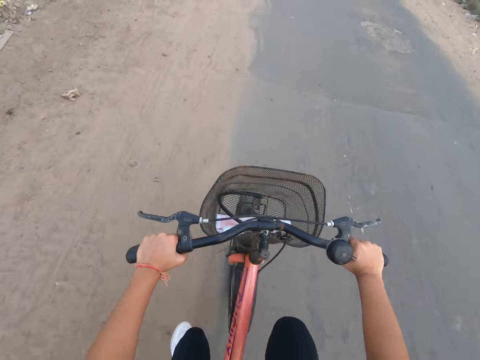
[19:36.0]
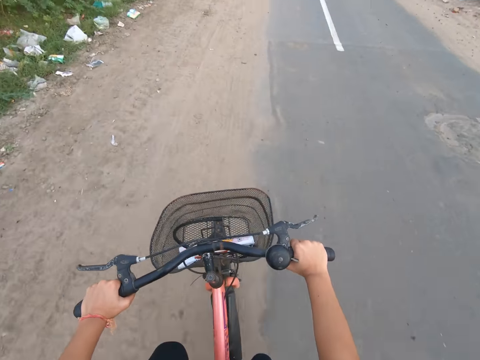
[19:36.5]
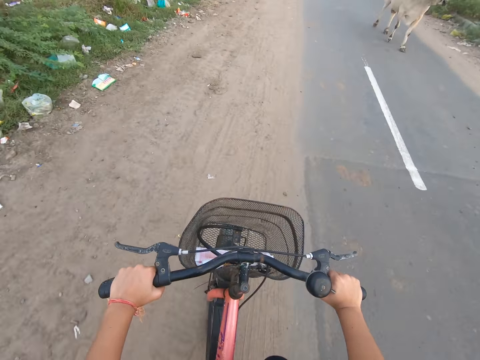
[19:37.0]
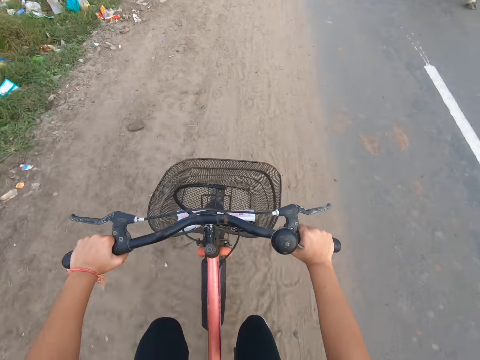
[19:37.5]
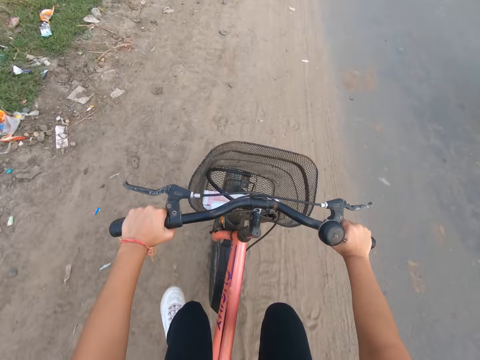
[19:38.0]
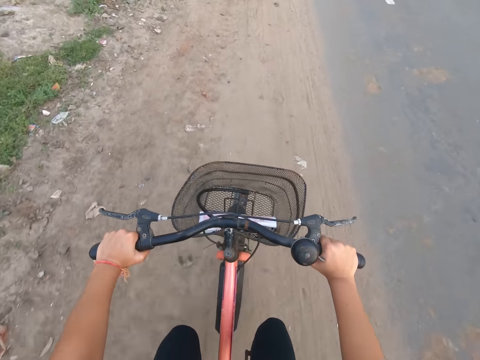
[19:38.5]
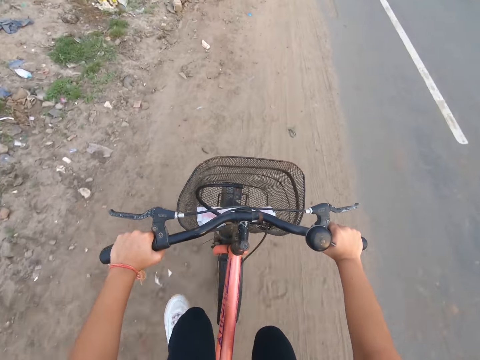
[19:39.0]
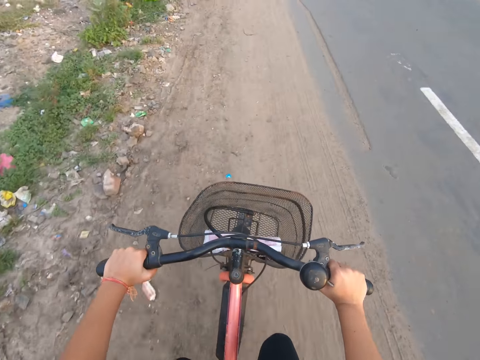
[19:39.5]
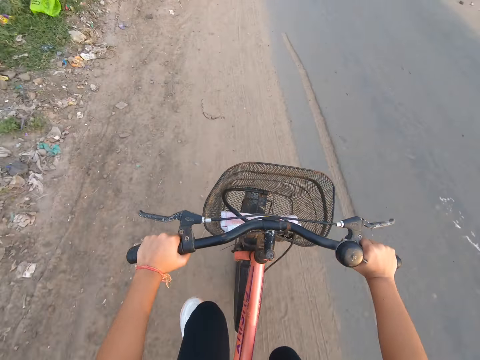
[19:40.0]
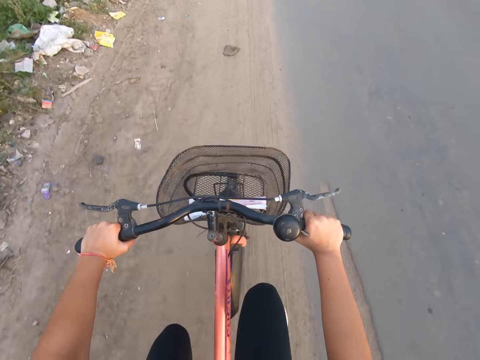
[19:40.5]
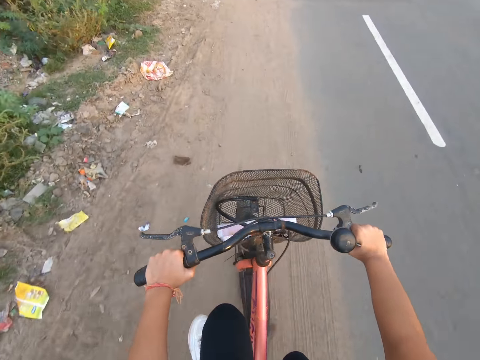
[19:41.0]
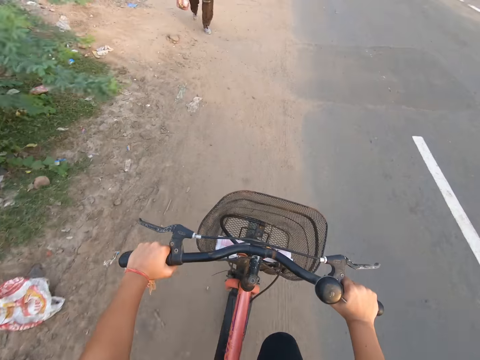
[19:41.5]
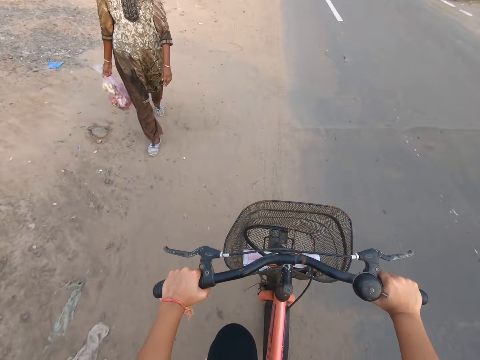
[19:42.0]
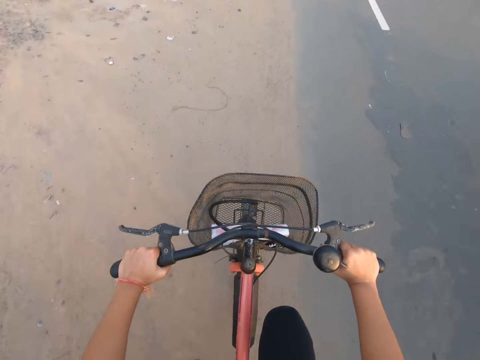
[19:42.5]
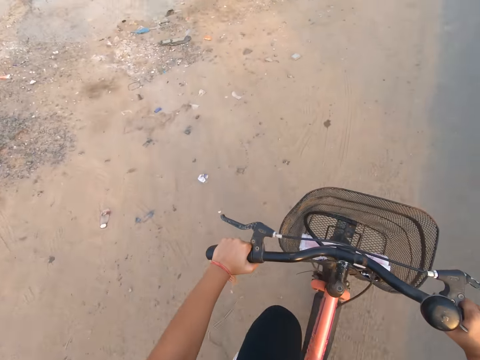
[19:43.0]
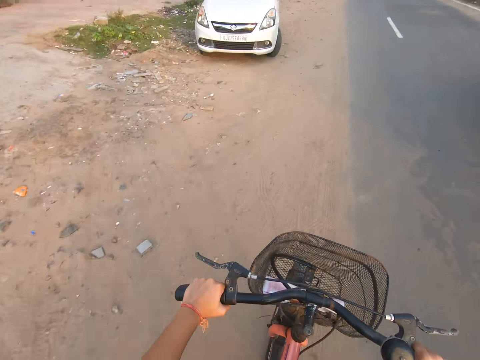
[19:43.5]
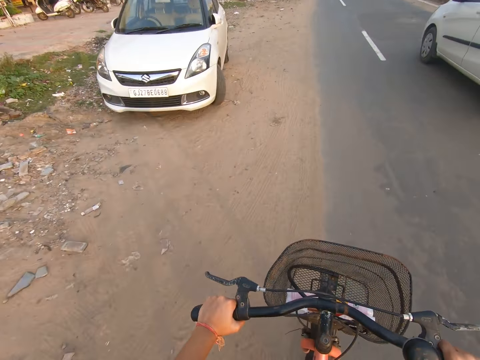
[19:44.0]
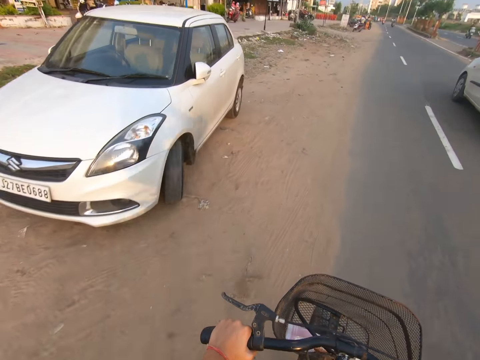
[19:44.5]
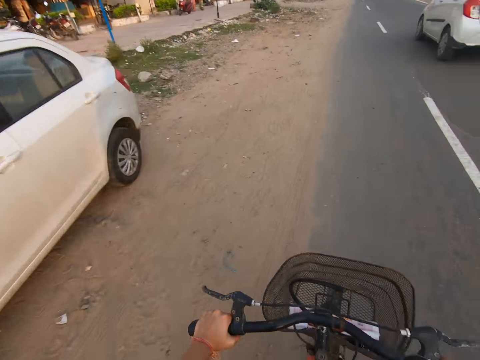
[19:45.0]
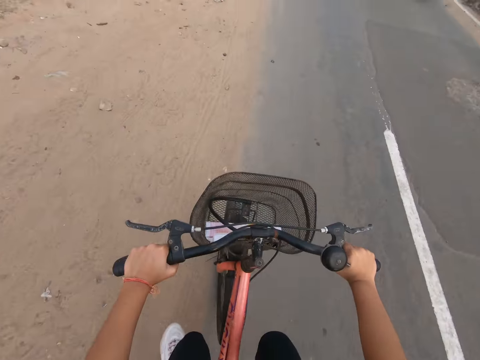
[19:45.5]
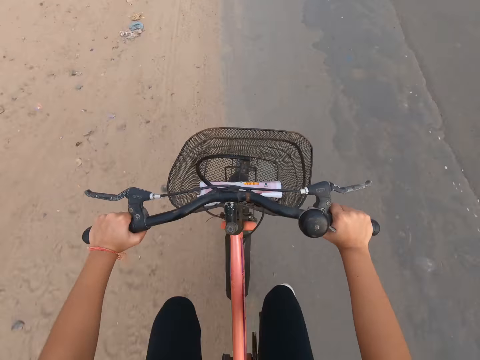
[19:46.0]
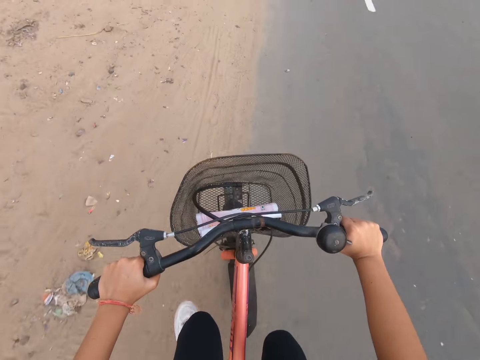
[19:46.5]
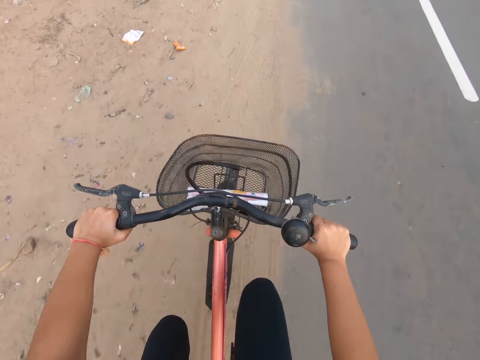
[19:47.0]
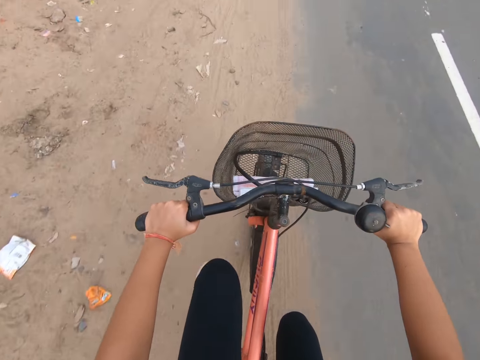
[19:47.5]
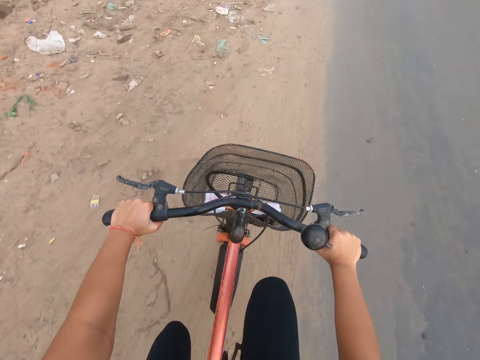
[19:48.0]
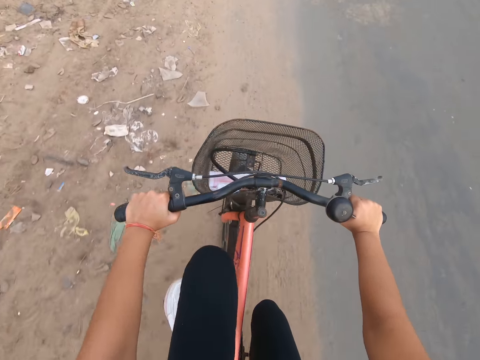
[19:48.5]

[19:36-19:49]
The camera wearer rides the bicycle past a goat. They ride the bicycle past a woman. A car drives past the camera wearer.

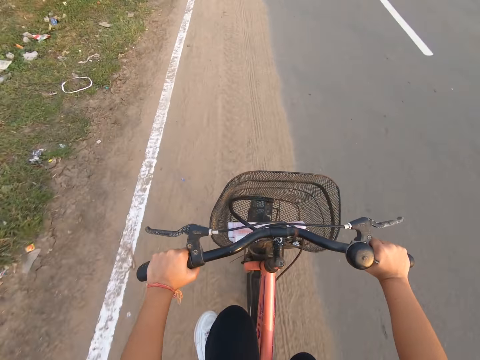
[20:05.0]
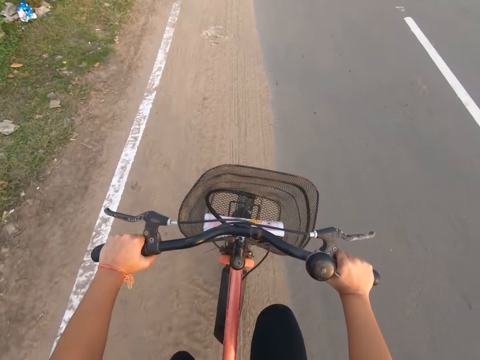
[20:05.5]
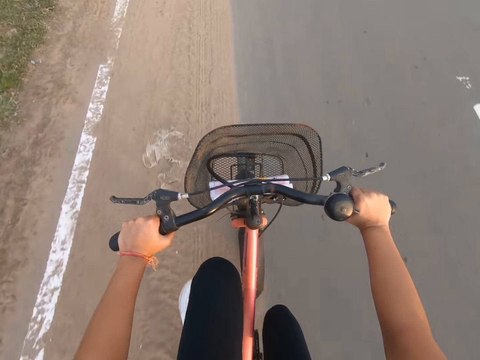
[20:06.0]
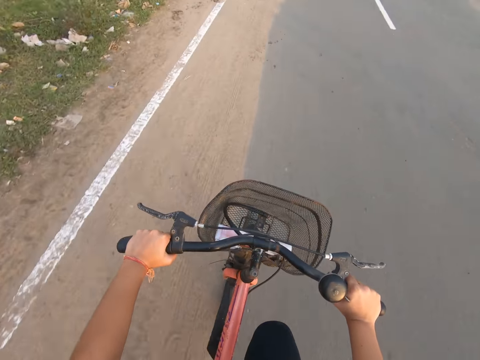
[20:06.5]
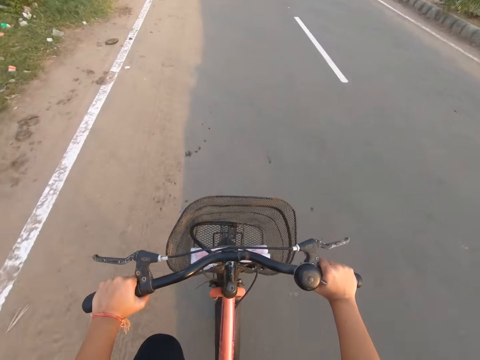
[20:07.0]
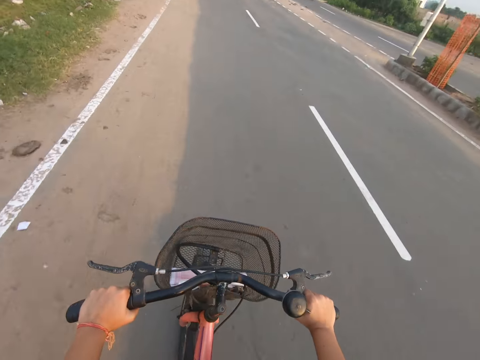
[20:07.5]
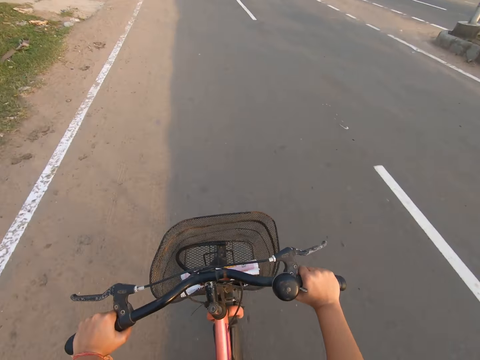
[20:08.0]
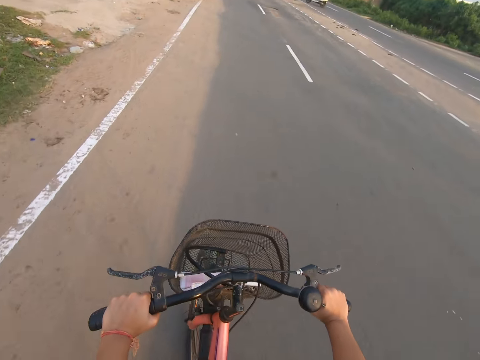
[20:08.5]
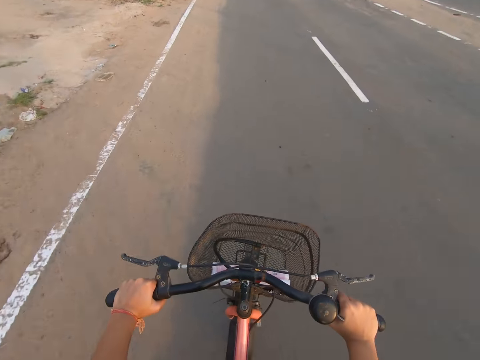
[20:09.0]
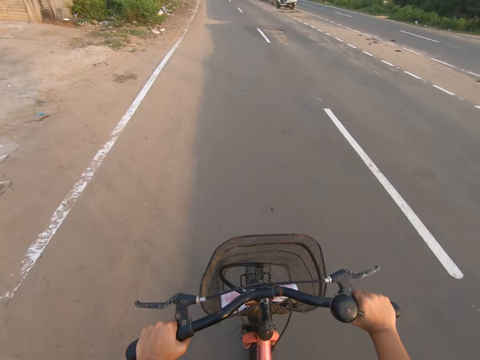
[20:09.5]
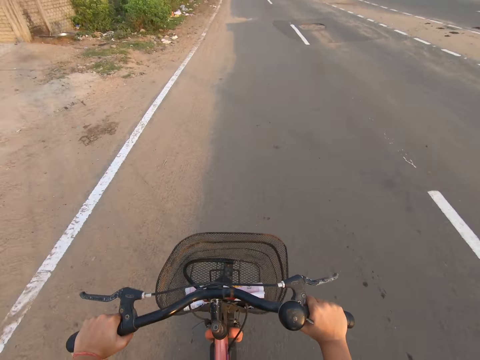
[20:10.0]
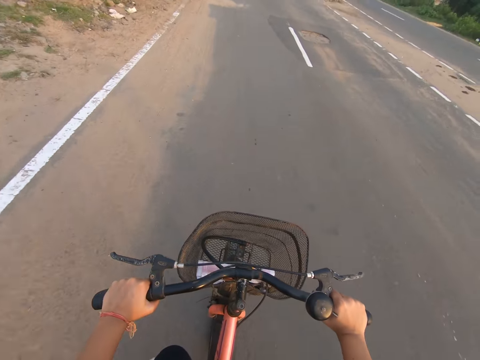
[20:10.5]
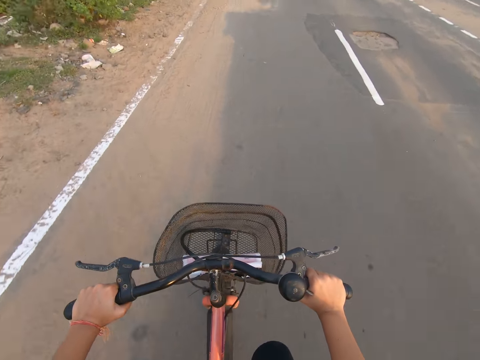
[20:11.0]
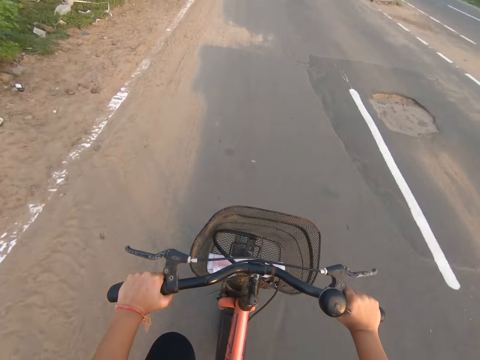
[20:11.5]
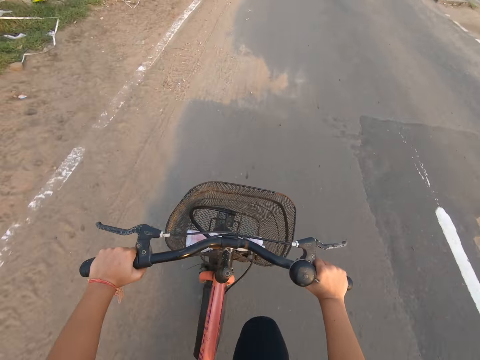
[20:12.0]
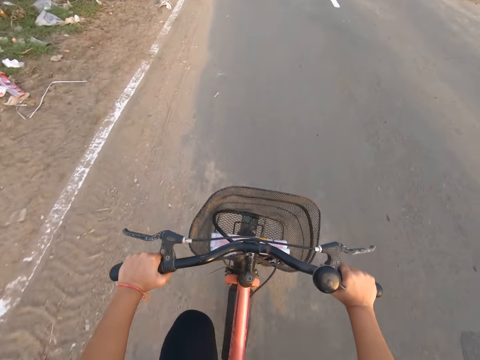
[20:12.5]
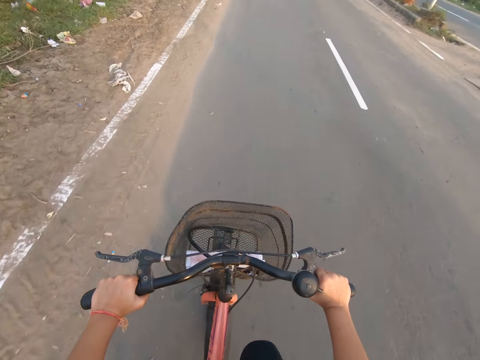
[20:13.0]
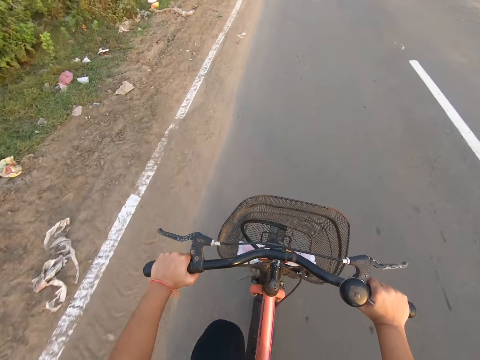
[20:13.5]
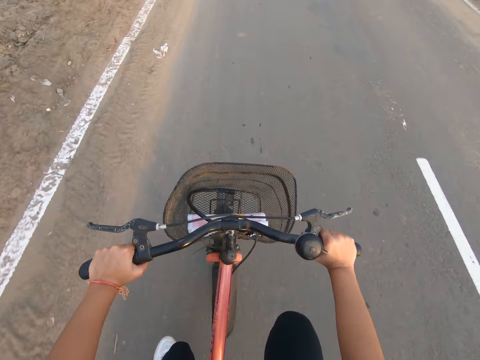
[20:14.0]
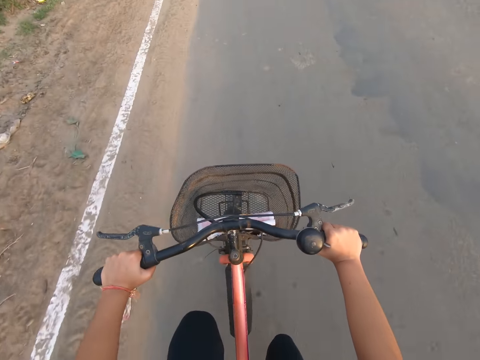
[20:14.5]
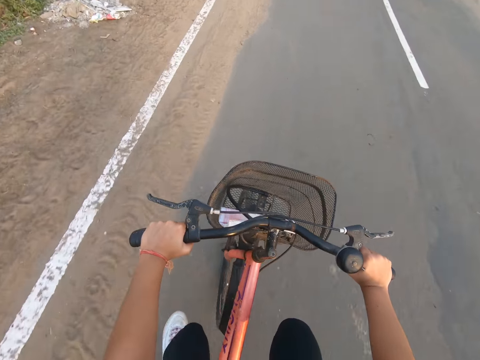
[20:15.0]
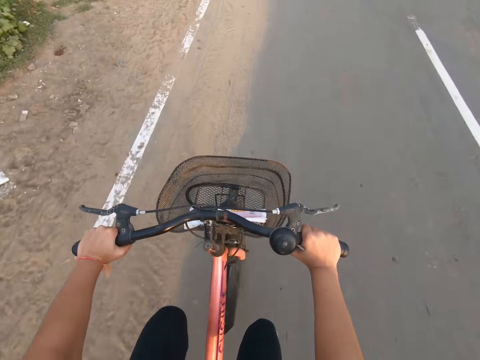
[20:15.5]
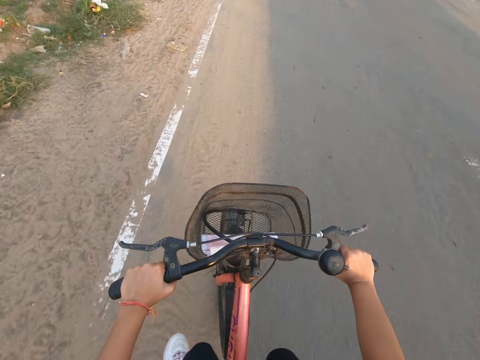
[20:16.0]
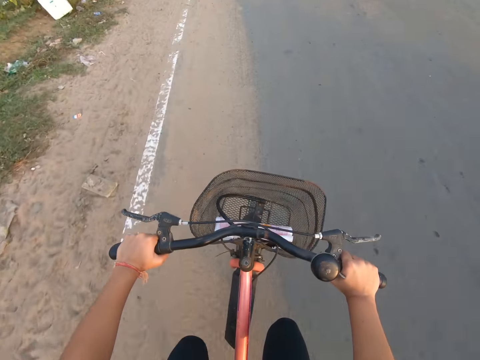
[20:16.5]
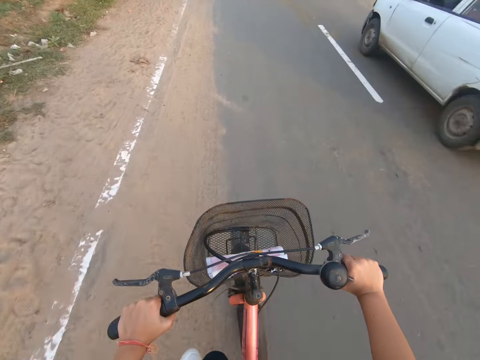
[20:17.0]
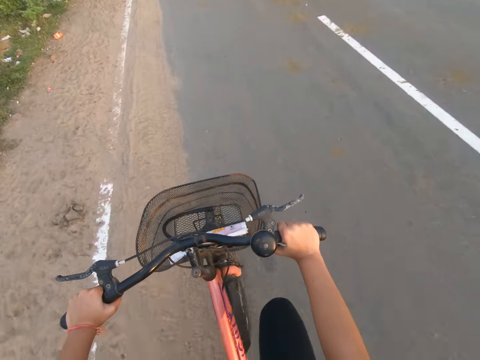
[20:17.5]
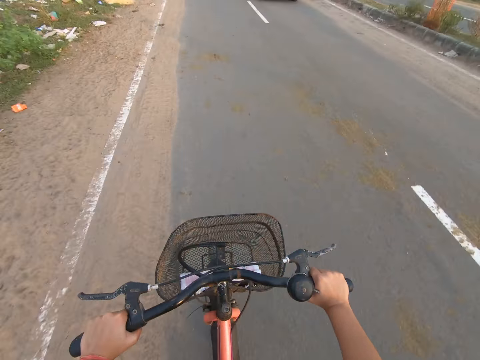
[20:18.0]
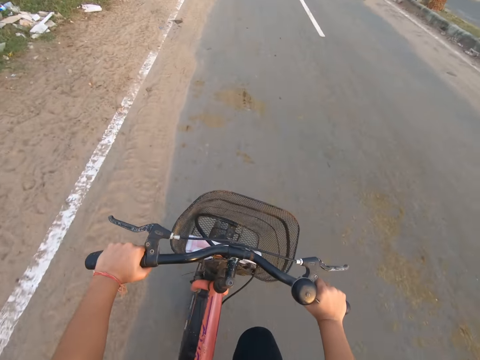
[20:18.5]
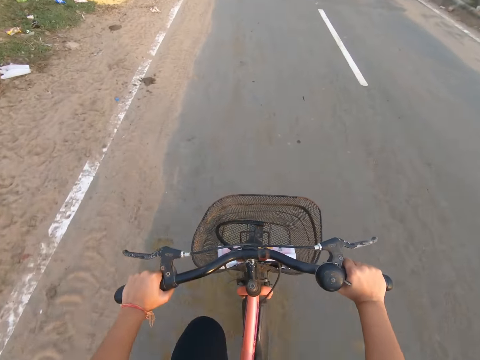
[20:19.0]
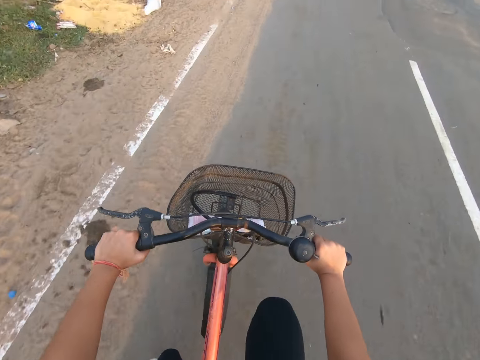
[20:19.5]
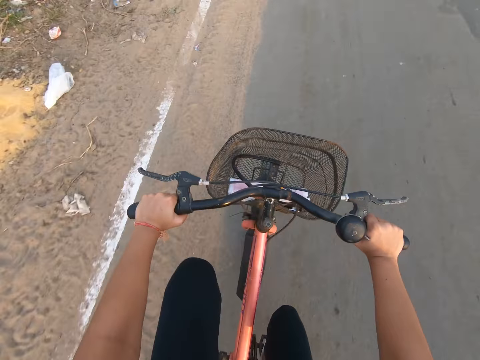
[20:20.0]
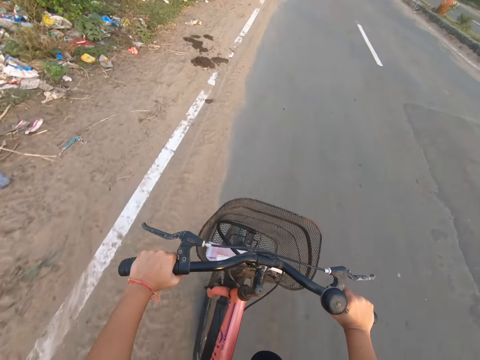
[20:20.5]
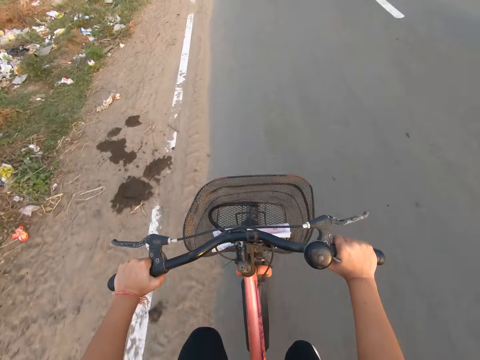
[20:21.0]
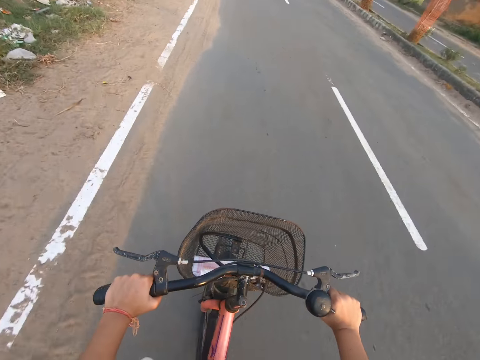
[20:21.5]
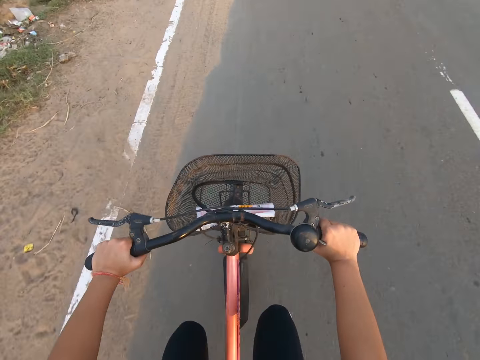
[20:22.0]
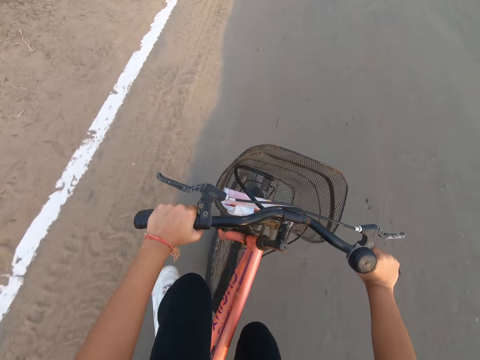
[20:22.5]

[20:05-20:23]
The camera wearer rides the bicycle on the road. A car drives past the camera wearer.
